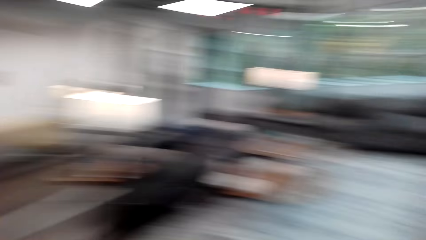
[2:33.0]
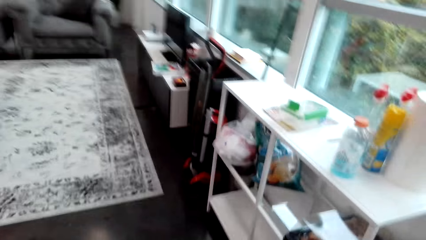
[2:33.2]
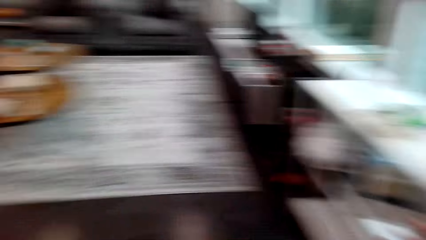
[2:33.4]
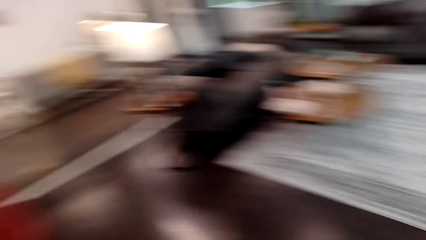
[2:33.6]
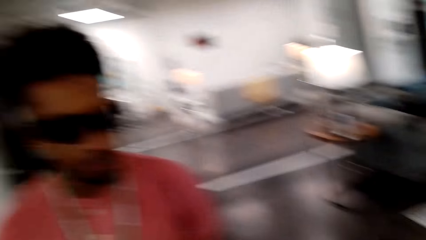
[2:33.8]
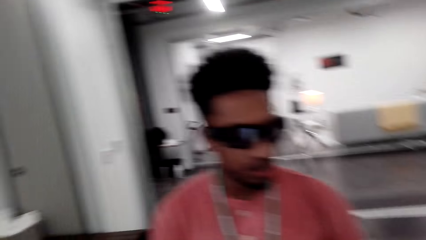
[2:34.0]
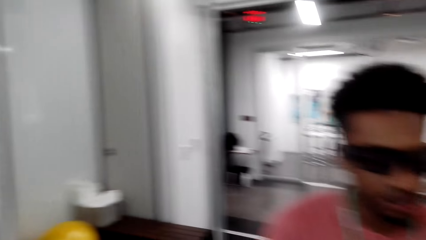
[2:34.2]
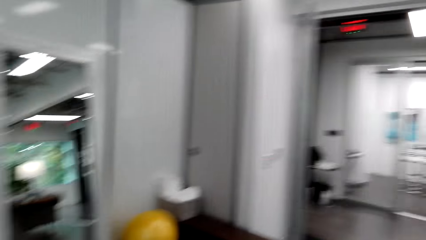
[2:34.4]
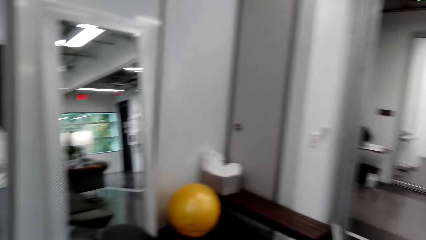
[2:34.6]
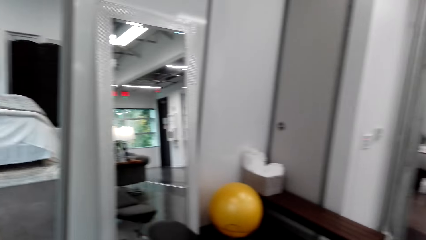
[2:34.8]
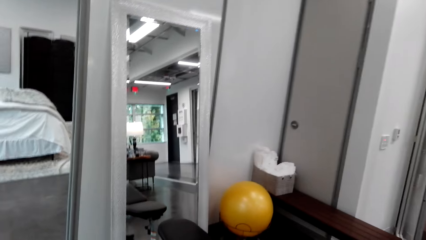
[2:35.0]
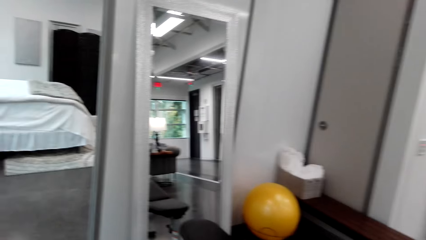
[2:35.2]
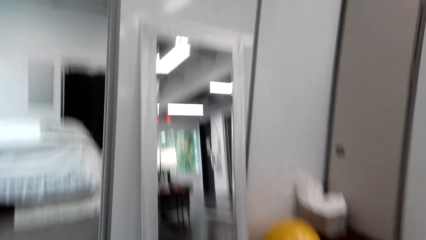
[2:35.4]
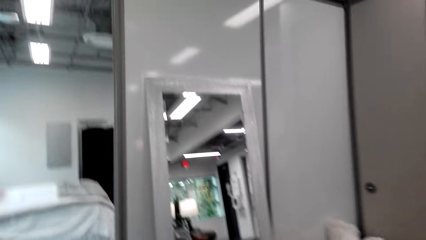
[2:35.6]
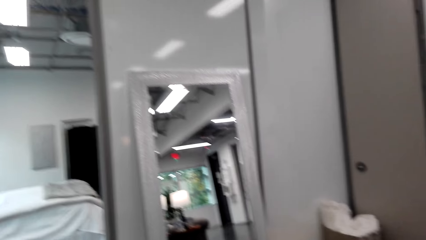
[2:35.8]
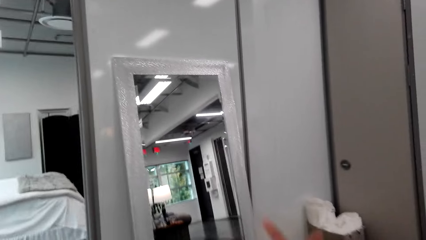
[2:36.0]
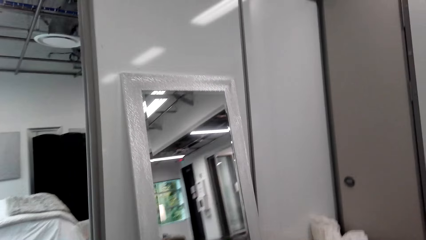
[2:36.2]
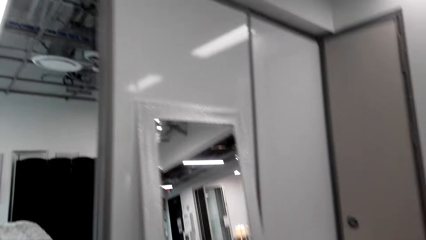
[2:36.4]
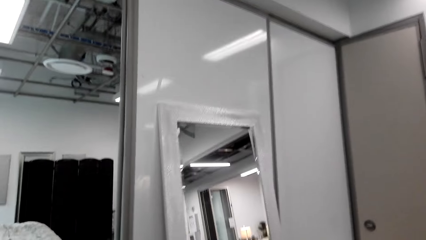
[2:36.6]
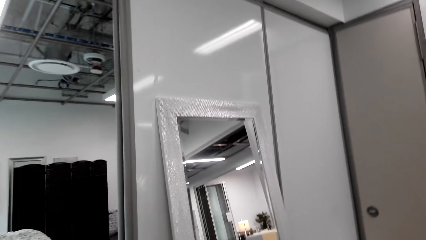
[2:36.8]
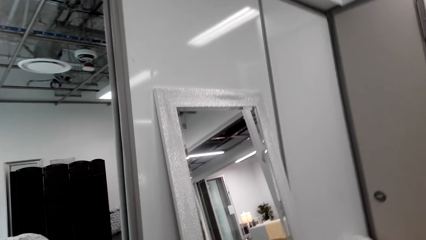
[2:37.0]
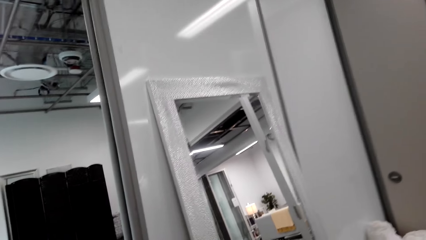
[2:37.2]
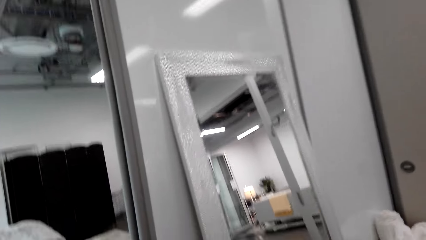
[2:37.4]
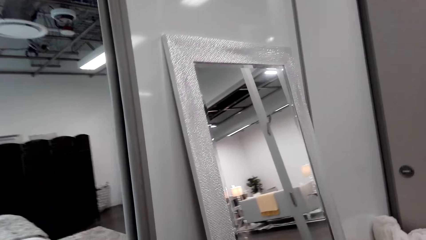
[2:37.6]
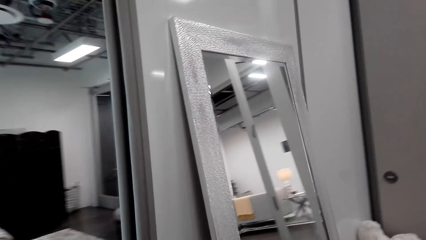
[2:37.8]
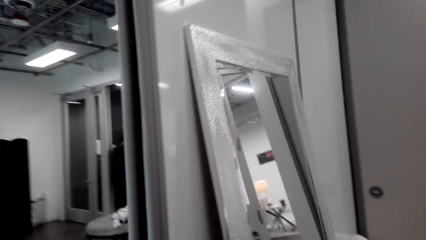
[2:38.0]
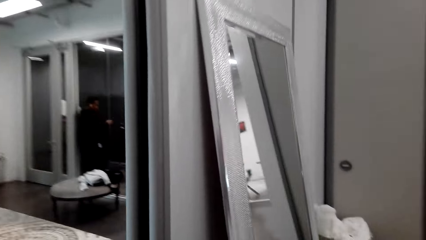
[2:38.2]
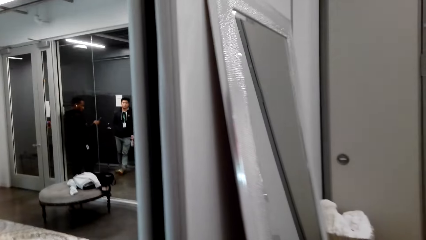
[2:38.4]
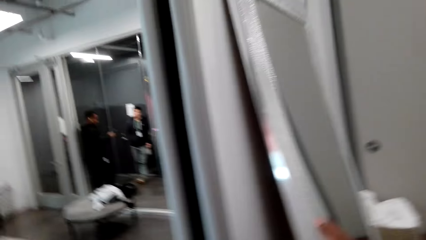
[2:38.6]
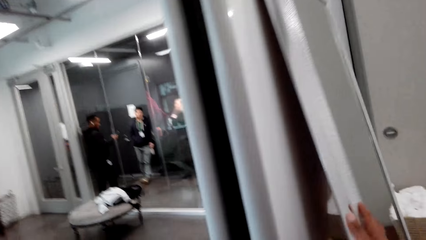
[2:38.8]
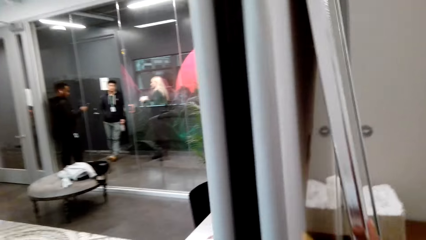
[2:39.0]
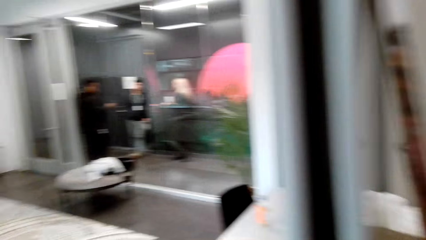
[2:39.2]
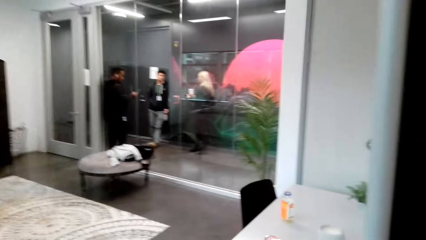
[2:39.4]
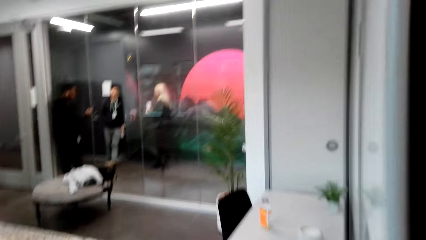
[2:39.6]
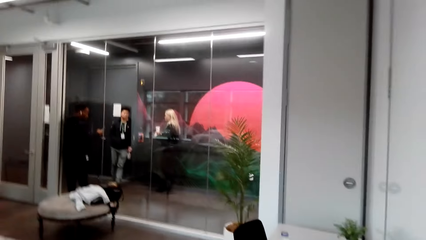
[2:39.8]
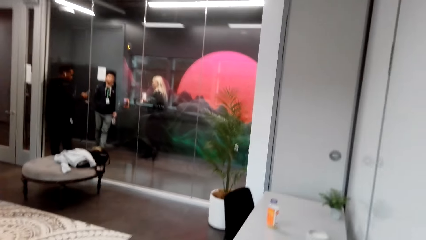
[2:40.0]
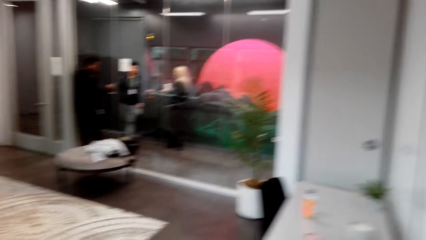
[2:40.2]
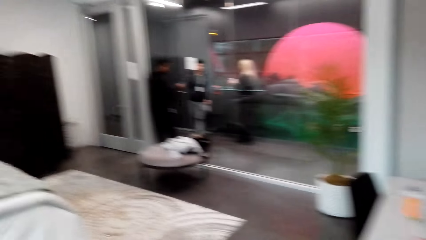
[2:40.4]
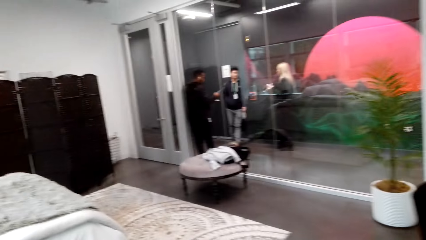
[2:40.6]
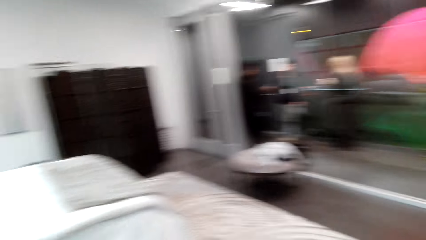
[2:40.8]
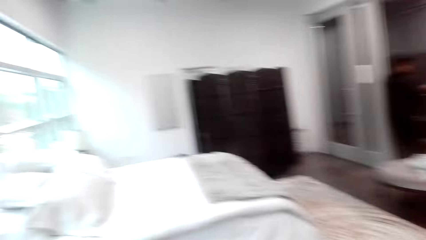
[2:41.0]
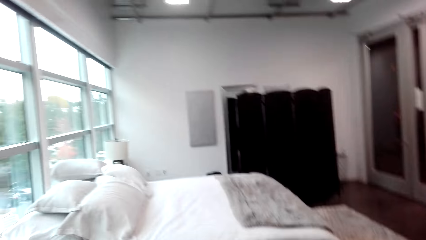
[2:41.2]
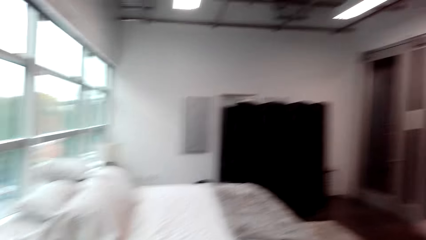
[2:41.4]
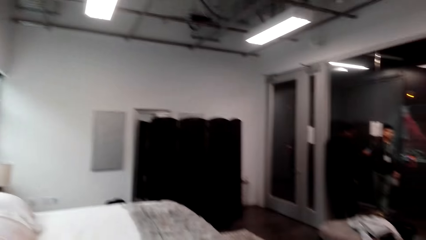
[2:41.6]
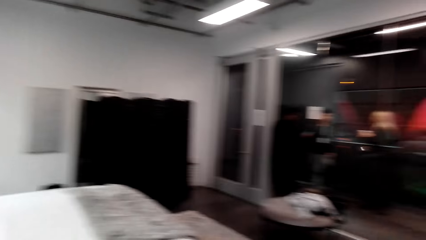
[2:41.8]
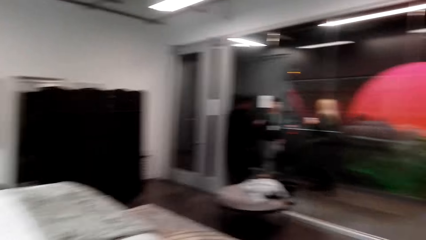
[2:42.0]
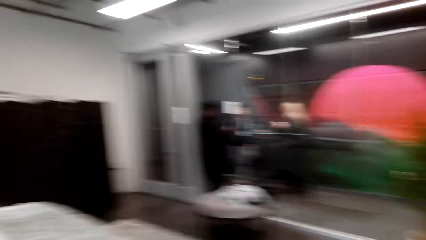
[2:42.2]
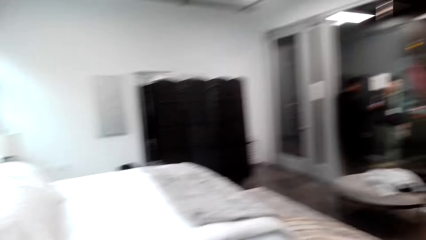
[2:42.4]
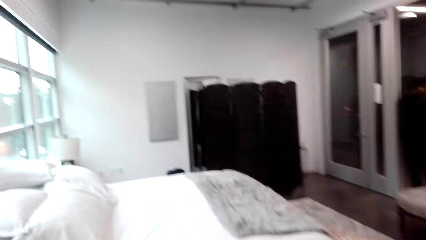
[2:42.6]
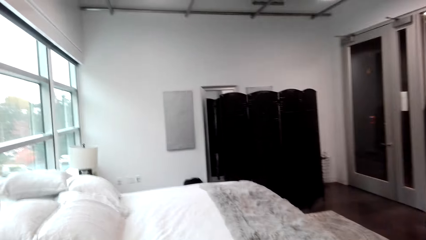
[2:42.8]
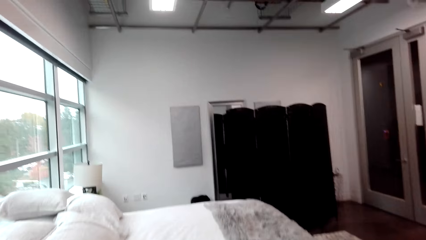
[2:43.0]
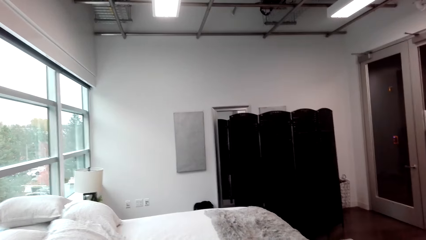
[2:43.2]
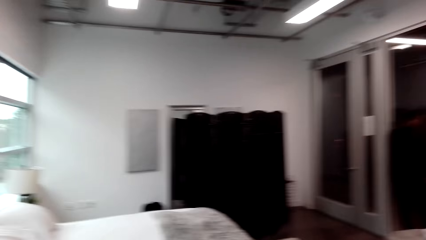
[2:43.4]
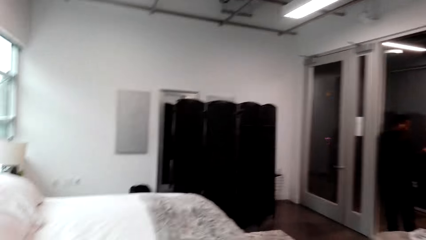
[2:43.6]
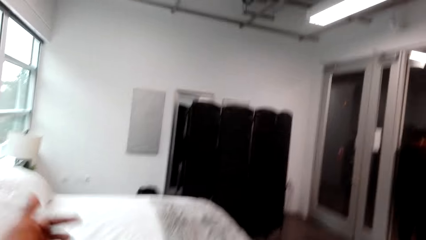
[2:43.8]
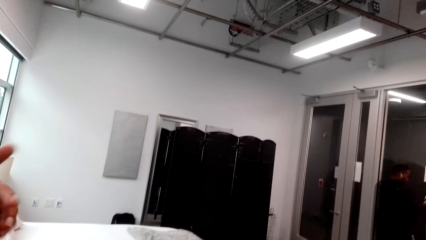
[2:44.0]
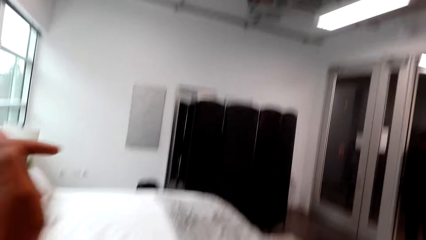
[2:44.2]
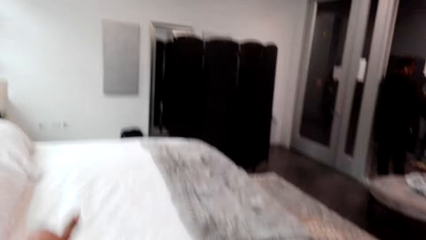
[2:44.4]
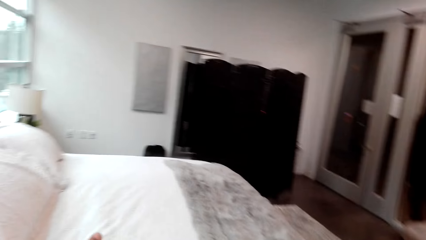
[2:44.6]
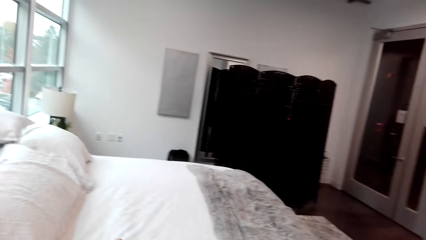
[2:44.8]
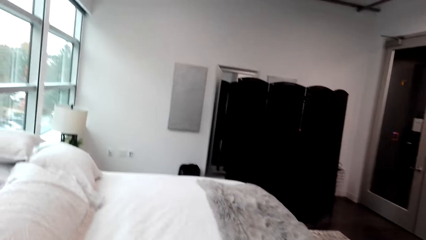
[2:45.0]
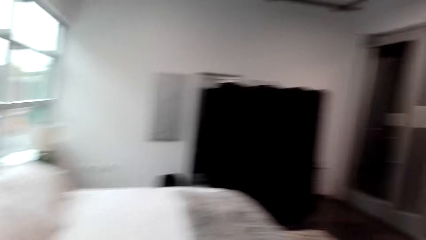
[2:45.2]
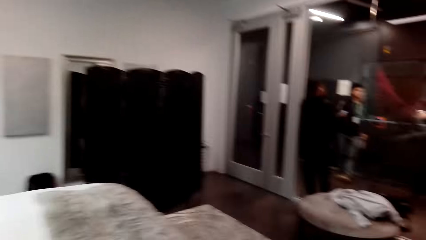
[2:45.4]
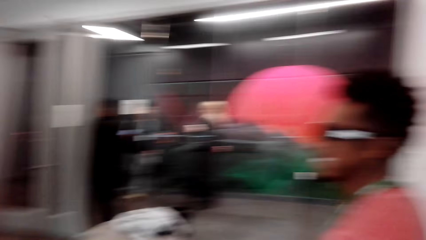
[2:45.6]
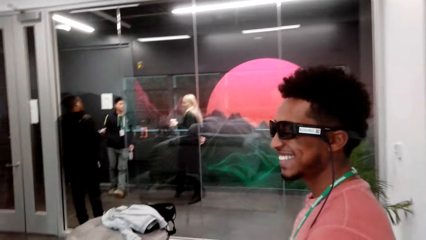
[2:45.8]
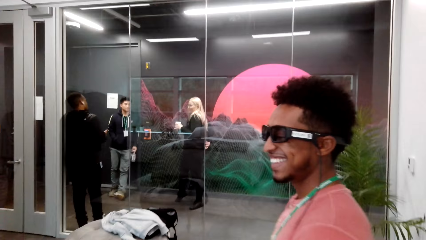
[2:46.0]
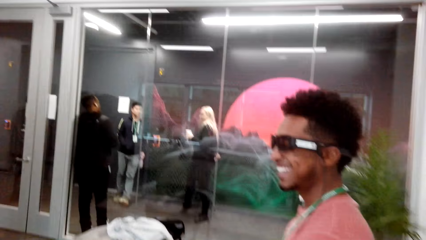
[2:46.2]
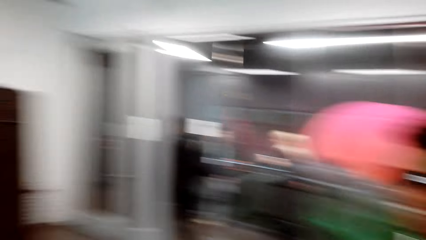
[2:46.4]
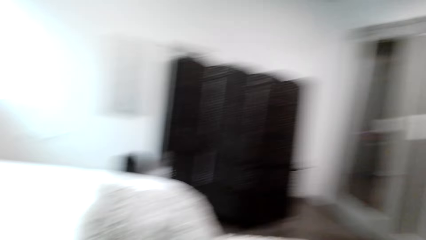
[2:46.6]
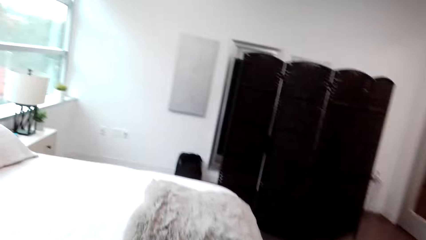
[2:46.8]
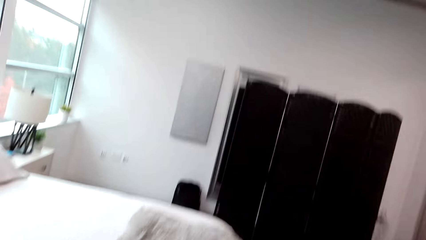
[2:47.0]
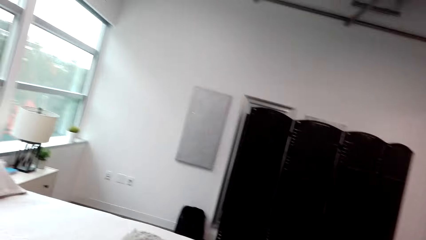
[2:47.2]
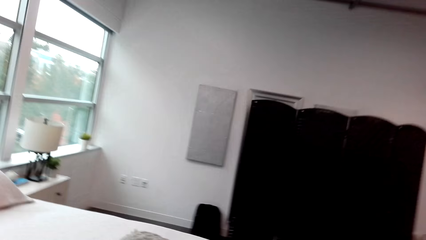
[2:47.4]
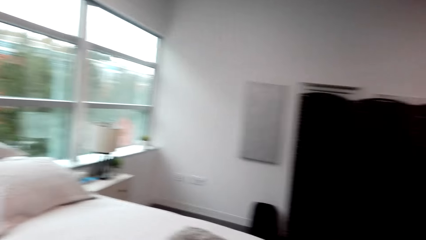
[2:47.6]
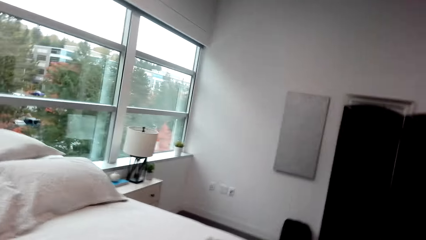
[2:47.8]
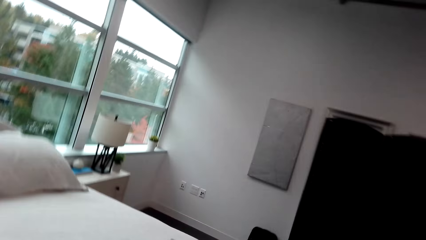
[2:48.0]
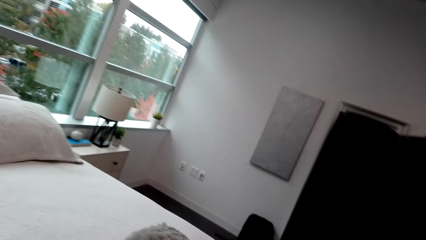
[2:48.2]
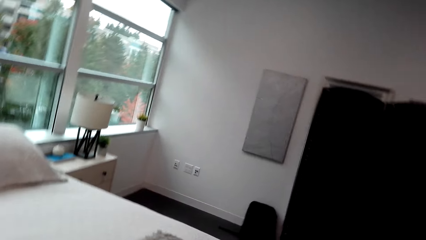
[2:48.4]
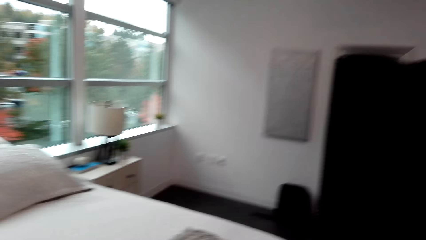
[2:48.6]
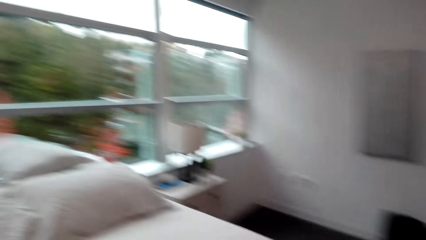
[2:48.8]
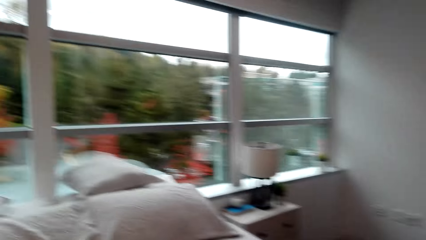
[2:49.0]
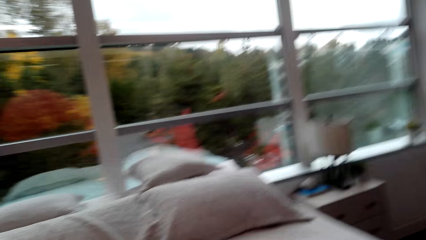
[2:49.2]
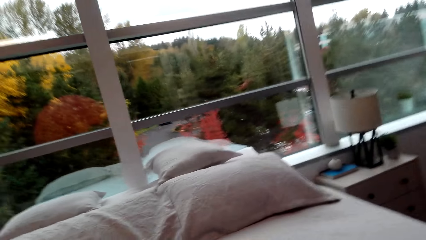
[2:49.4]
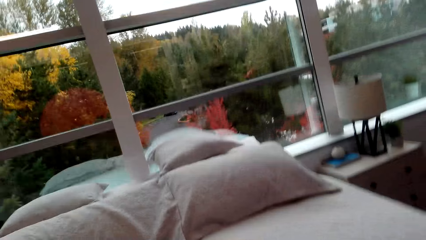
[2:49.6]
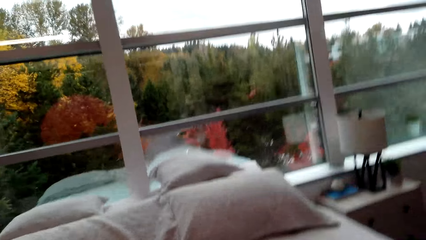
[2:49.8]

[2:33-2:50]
The camera wearer turns around the living room. They walk around the house and dialogue to a person. They walk towards the mirror. They withdraw a hand from the mirror. They walk towards the bedroom.
